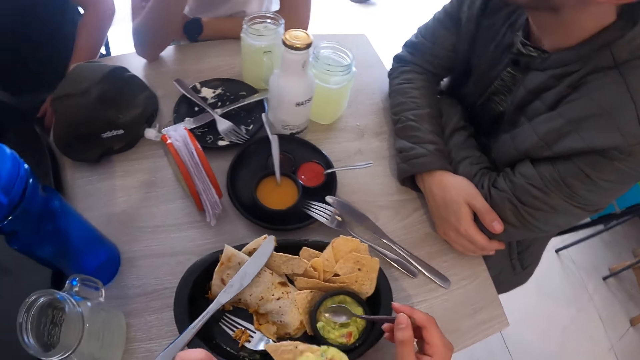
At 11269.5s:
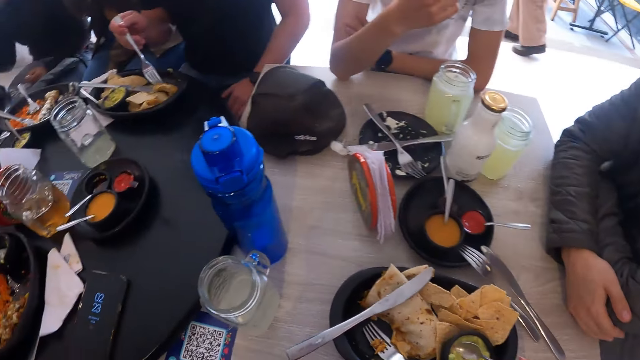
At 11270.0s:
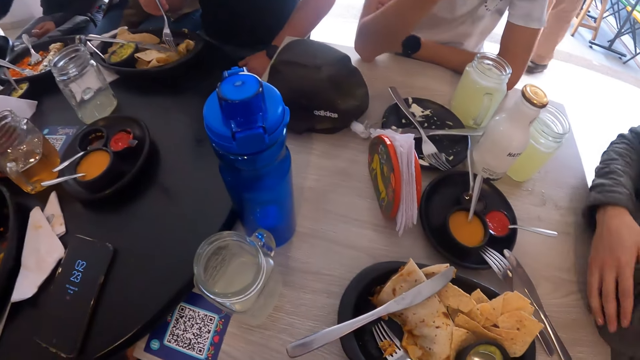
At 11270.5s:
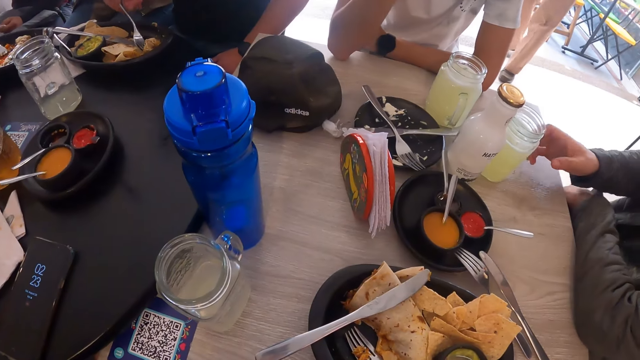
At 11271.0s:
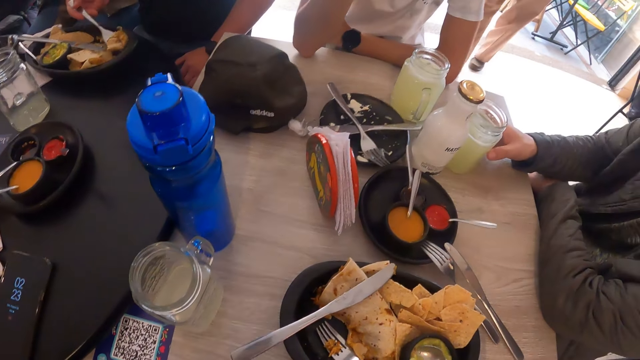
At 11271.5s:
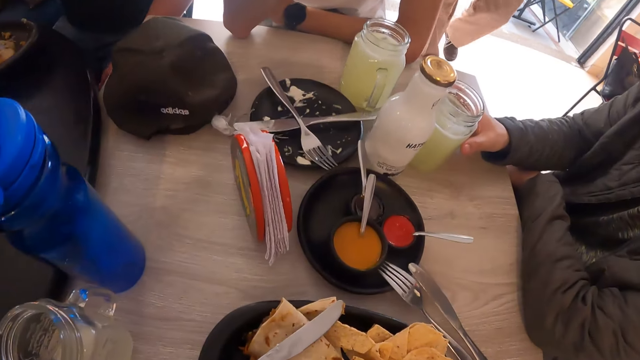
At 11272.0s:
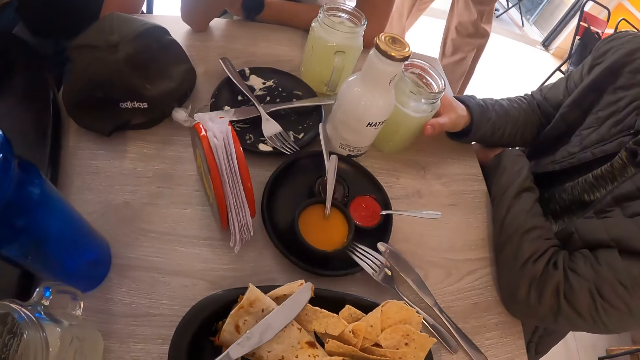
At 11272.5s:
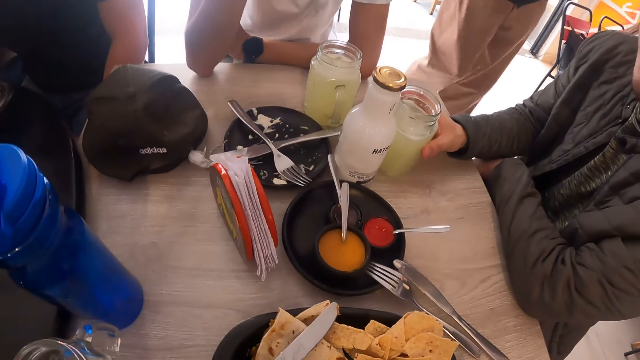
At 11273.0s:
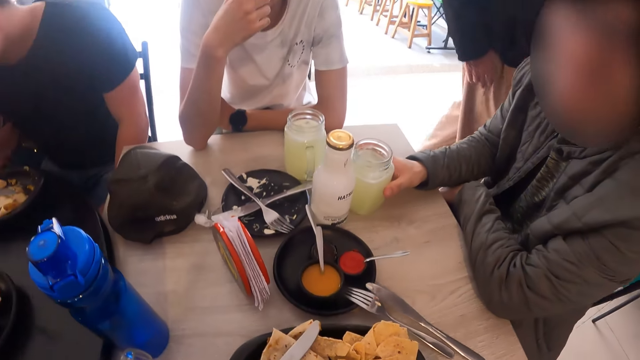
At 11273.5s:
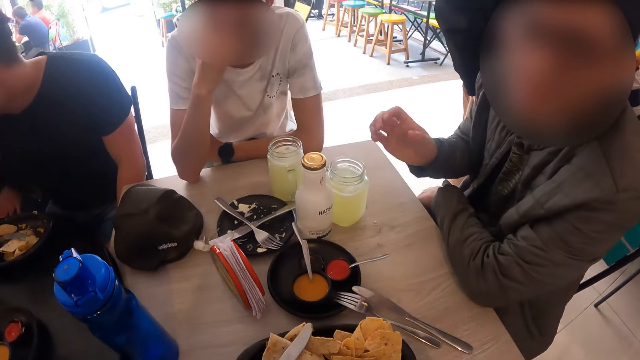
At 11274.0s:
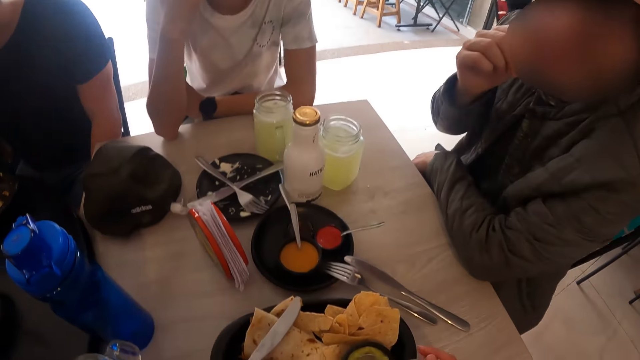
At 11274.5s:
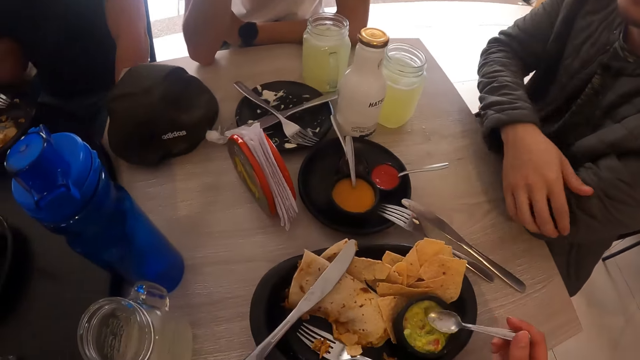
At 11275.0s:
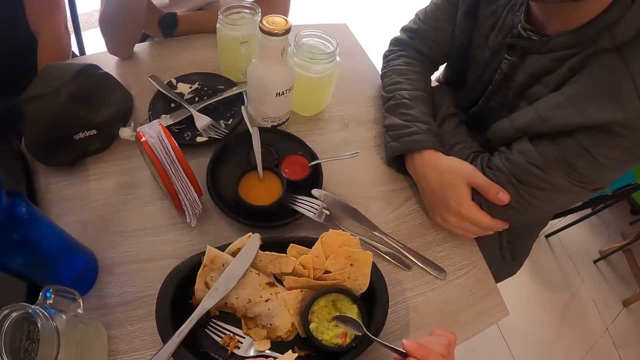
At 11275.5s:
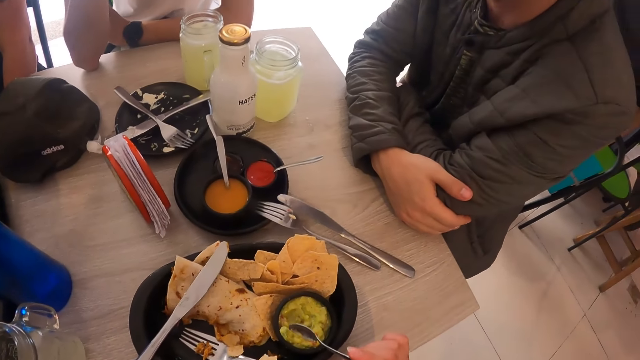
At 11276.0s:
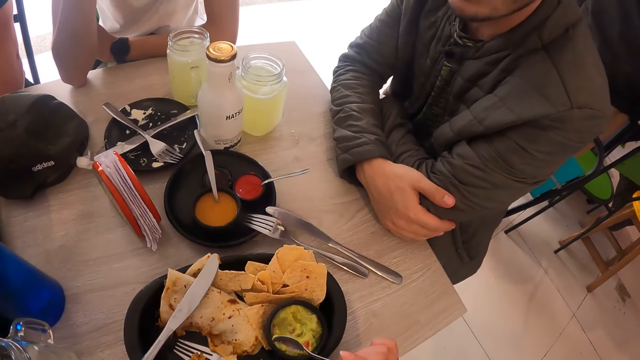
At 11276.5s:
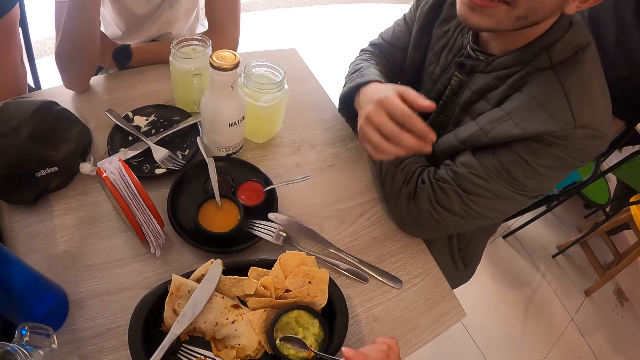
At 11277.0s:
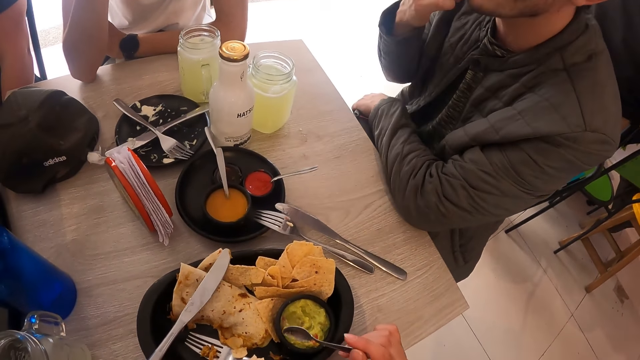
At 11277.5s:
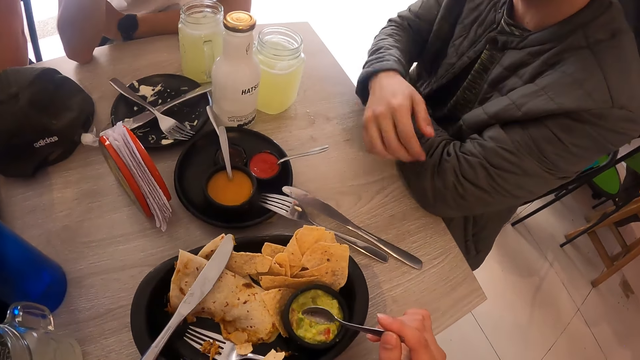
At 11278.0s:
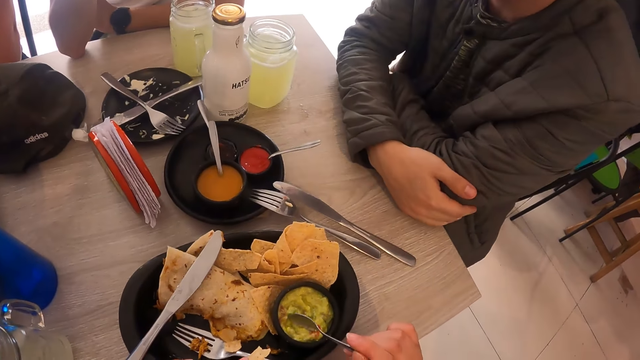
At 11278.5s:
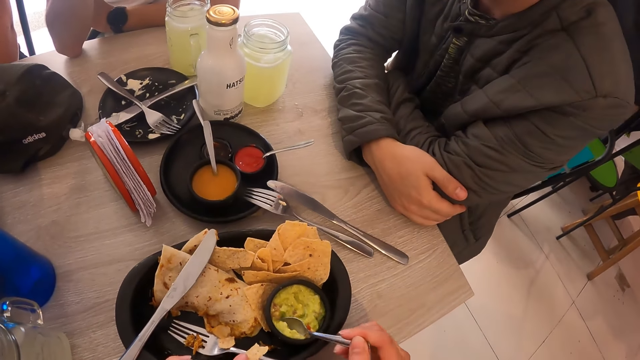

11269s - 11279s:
The camera wearer eats the tacos bread in her left hand. She places the spoon in the sauce bowl with her right hand. She looks around. A man holds the glass of juice on the table with his right hand. The camera wearer interacts with the man and another man. She scoops sauce from the sauce bowl with the spoon.

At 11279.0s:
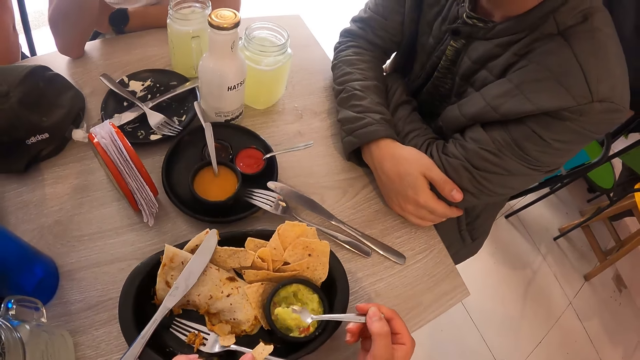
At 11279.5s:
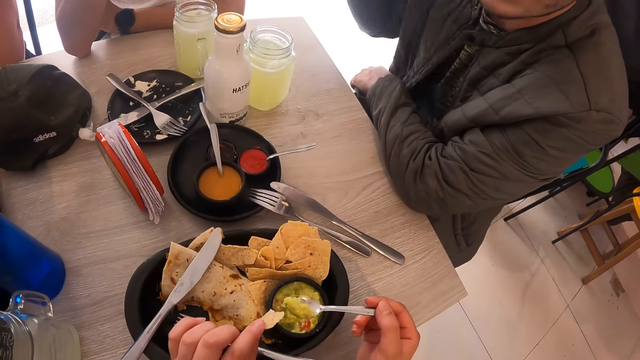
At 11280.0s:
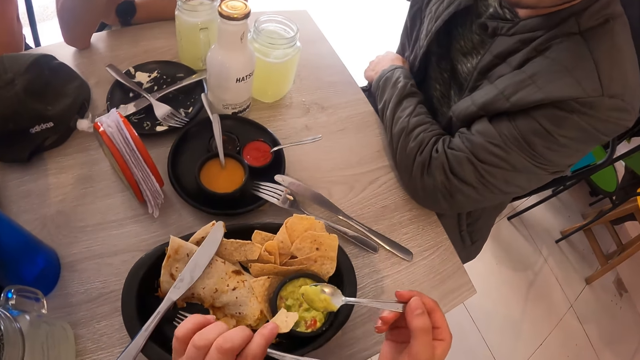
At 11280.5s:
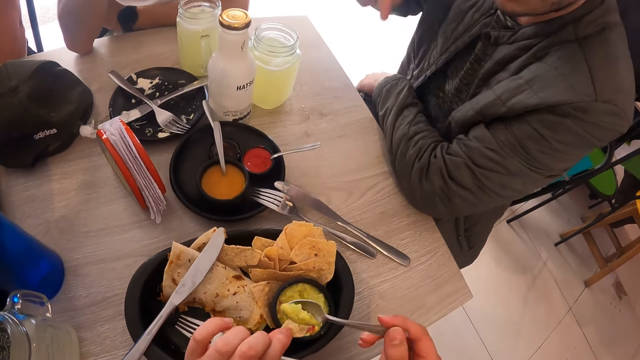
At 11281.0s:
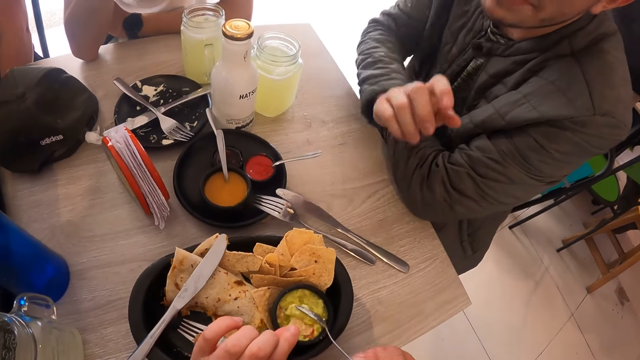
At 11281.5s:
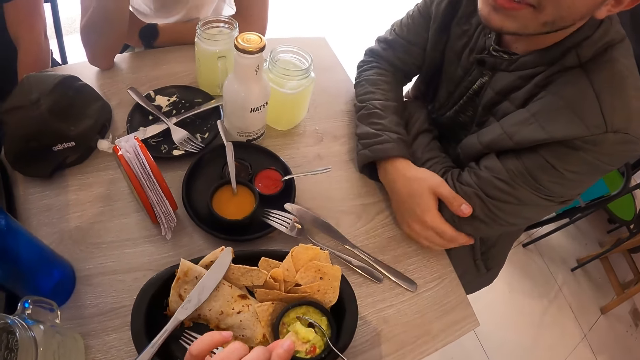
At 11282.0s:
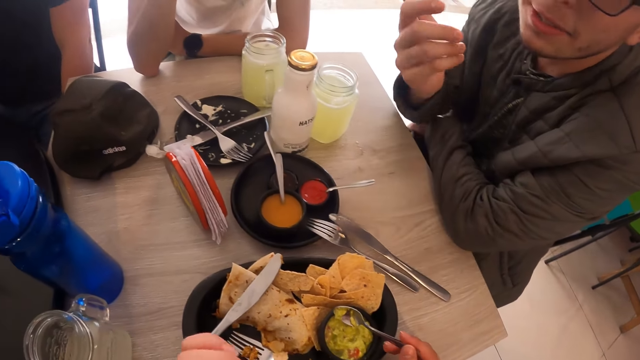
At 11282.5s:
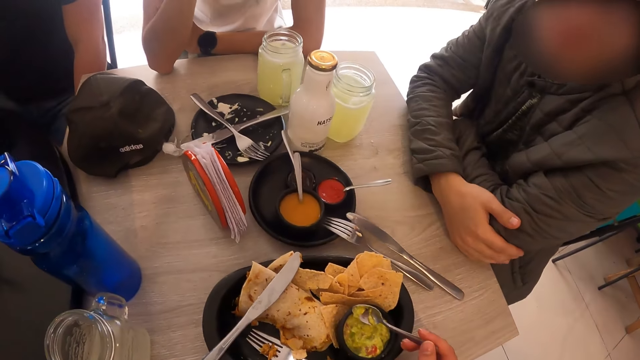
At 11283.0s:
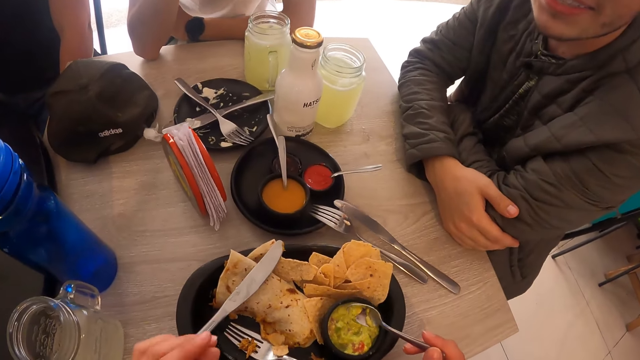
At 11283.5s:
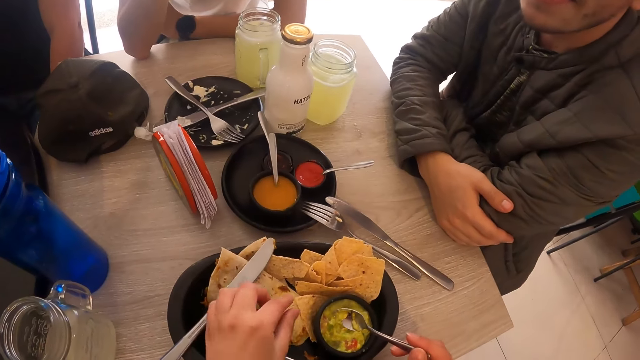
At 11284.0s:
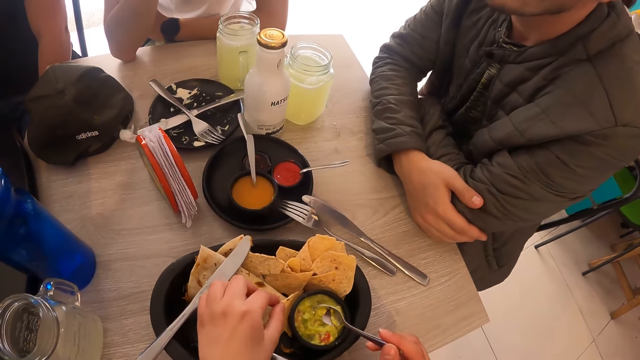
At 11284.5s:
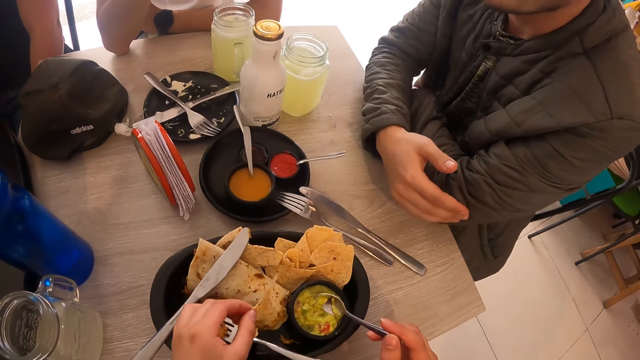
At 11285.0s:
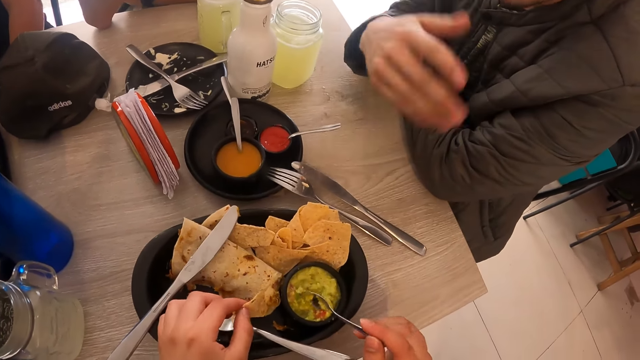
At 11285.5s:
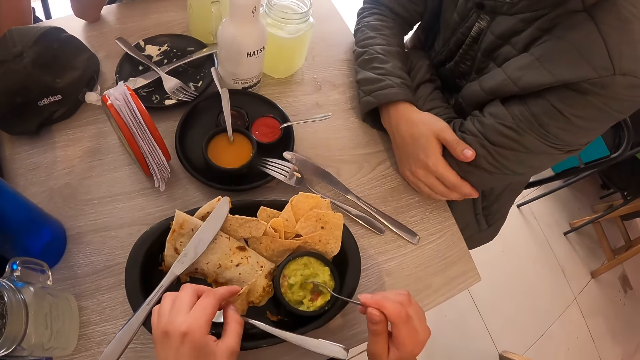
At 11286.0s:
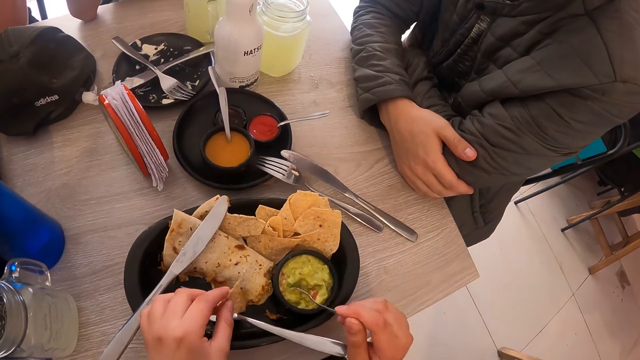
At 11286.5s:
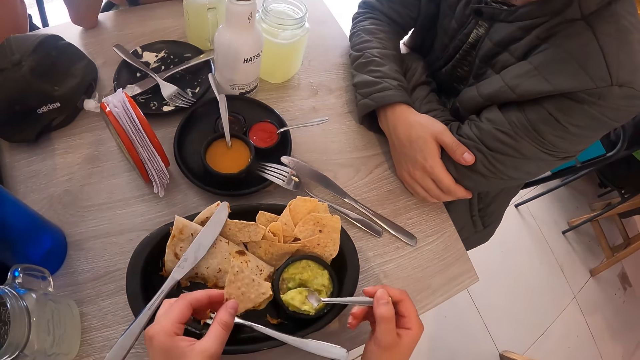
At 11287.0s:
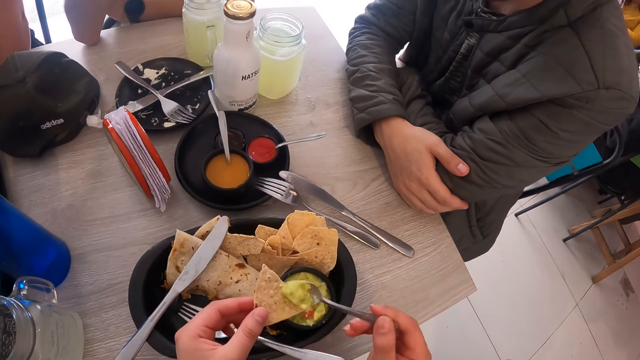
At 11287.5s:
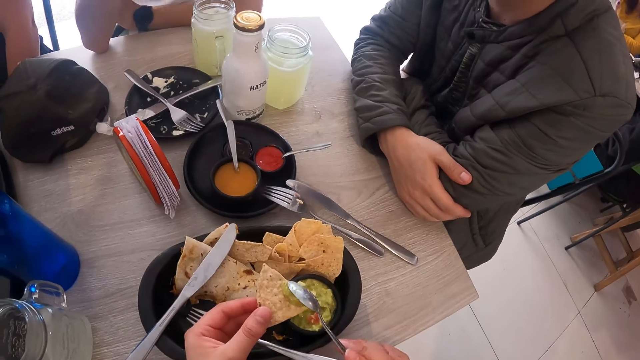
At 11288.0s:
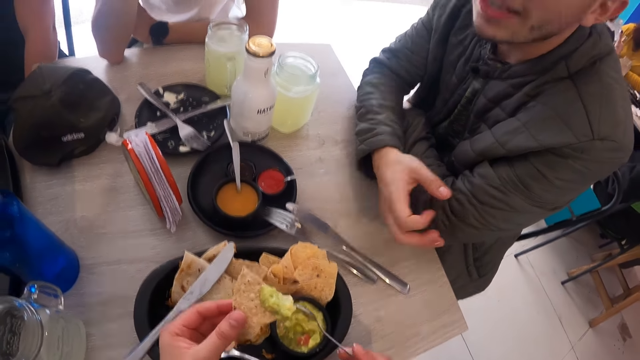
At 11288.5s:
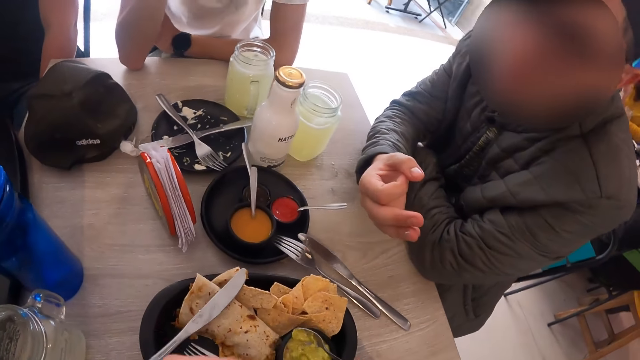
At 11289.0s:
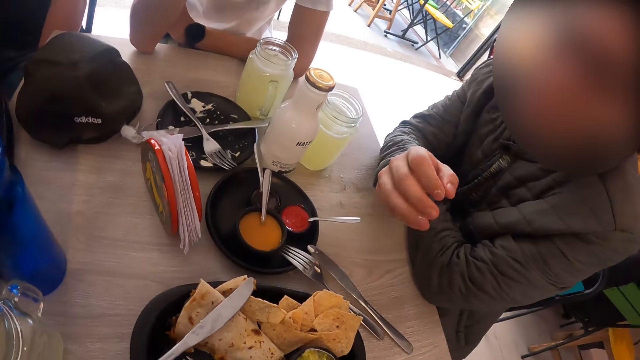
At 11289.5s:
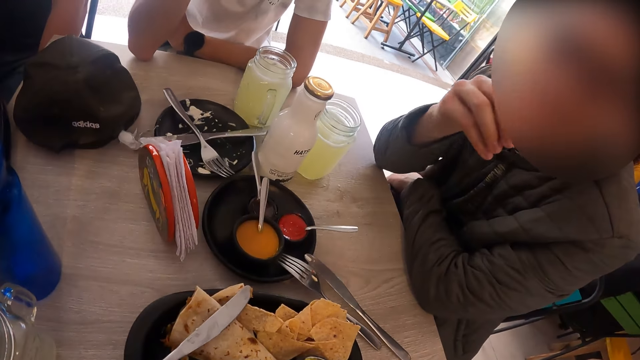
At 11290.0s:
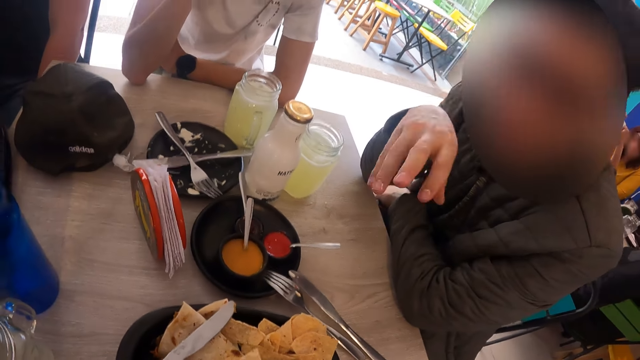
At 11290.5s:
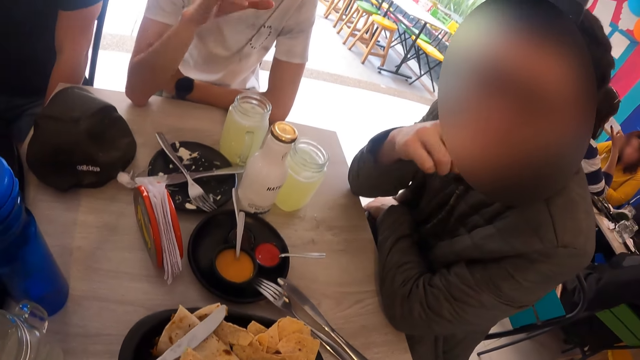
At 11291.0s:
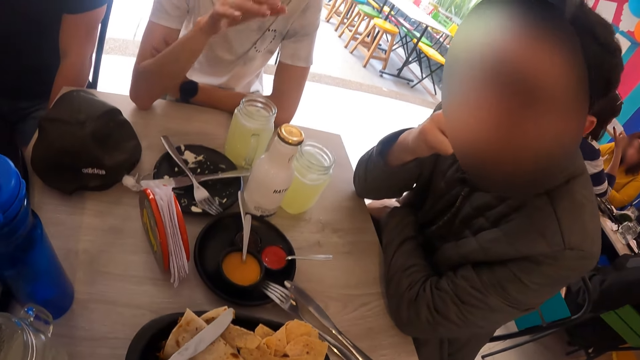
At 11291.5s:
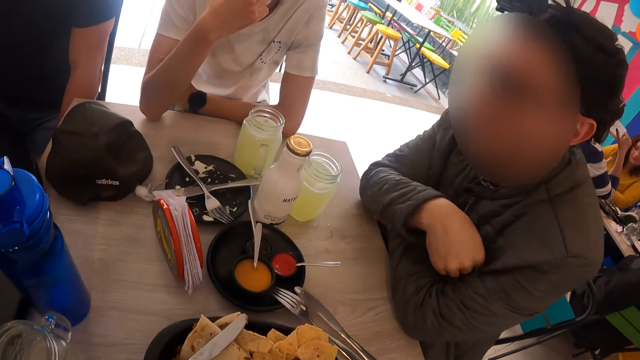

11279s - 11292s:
The camera wearer pours the sauce on the tacos bread in her left hand. She eats the tacos bread in her left hand. She picks a piece of tacos bread from the plate on the table with her left hand. She scoops sauce from the sauce bowl with the spoon. She pours the sauce on the tacos bread in her left hand. She eats the tacos bread in her left hand.
